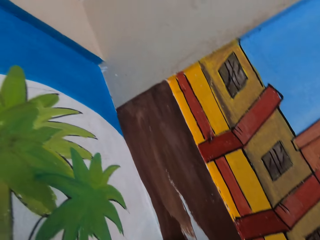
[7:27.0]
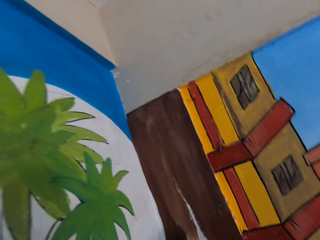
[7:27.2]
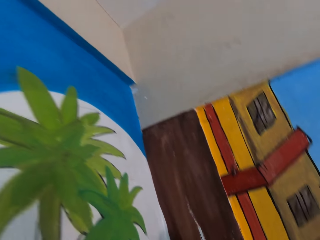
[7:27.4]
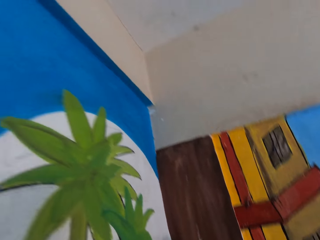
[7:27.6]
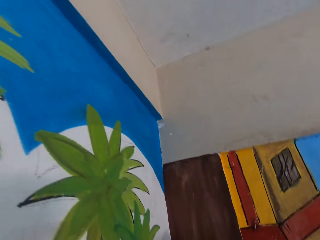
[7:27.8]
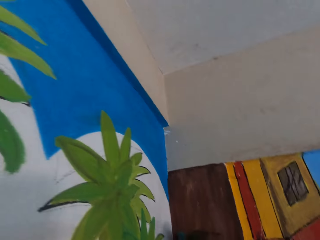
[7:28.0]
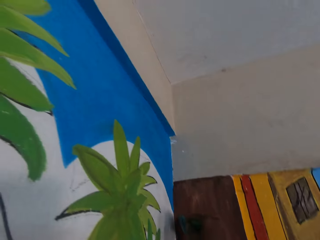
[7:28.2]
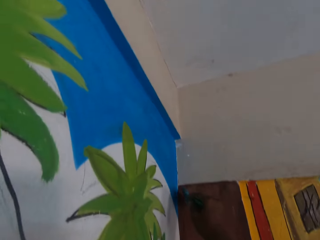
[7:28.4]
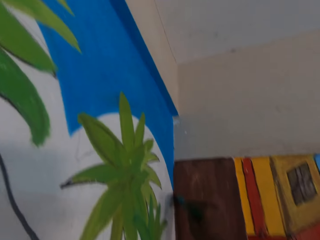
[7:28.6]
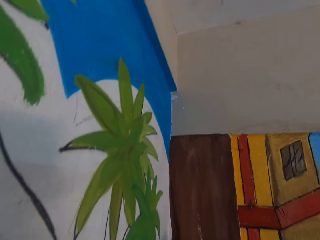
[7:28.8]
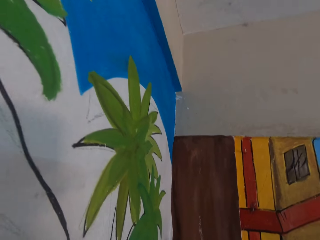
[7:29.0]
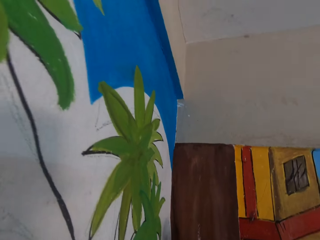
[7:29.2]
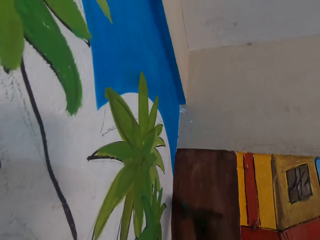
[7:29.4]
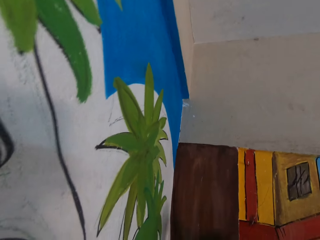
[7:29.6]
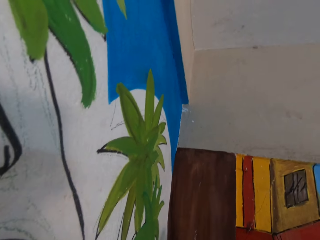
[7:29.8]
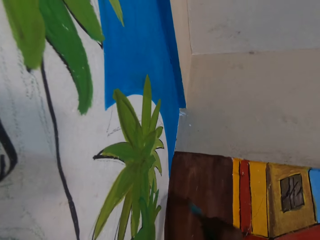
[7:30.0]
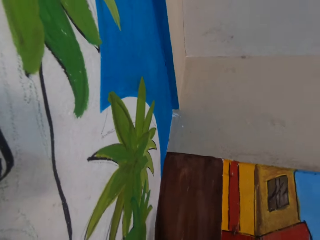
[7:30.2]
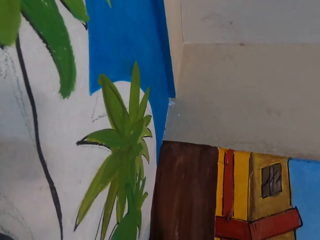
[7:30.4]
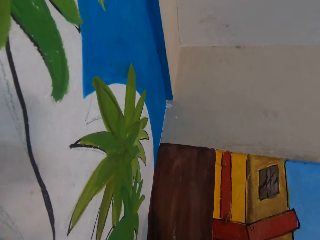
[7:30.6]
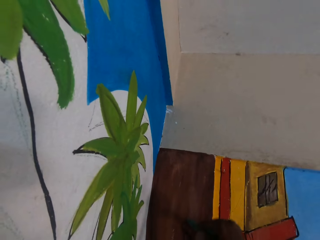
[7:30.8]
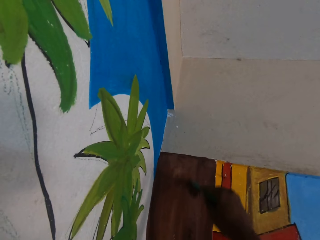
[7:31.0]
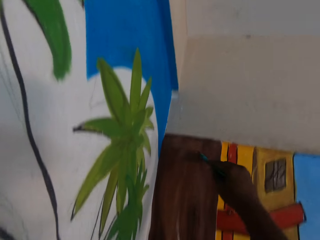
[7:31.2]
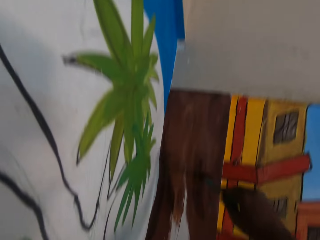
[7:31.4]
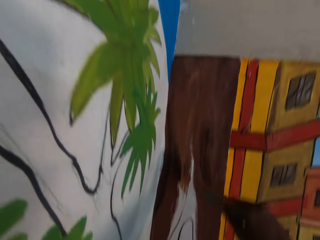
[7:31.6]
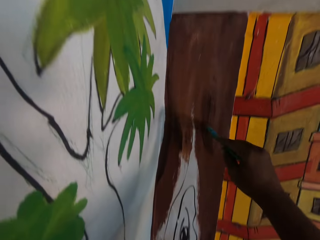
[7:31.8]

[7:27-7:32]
The camera wearer paints the wall with a paint brush.

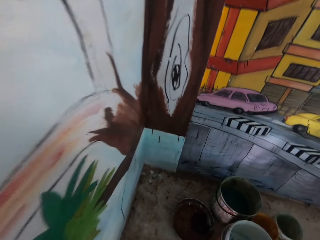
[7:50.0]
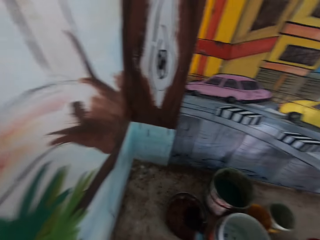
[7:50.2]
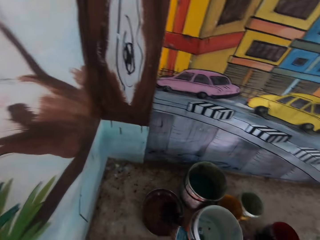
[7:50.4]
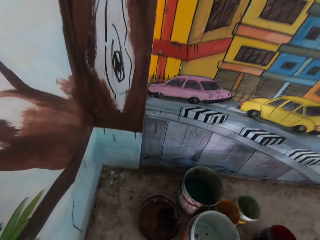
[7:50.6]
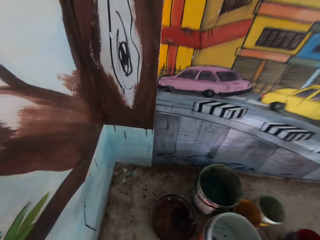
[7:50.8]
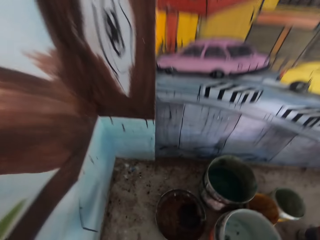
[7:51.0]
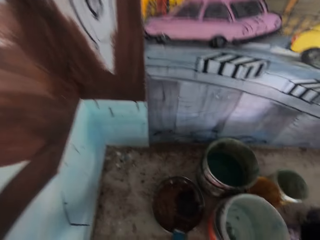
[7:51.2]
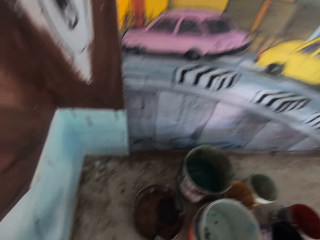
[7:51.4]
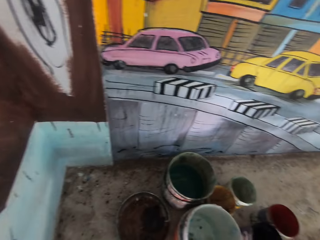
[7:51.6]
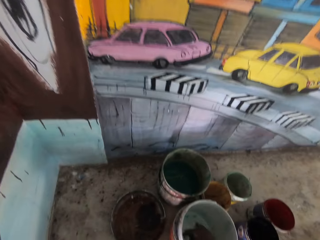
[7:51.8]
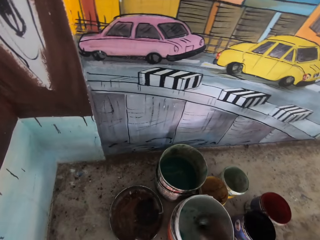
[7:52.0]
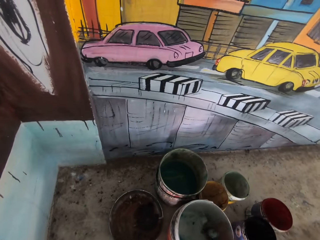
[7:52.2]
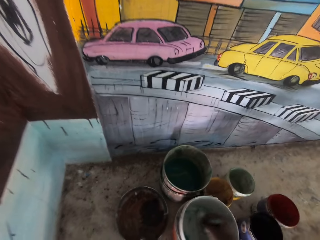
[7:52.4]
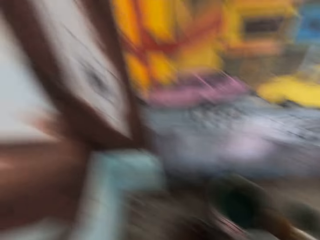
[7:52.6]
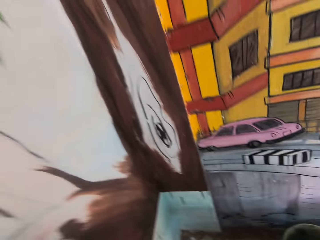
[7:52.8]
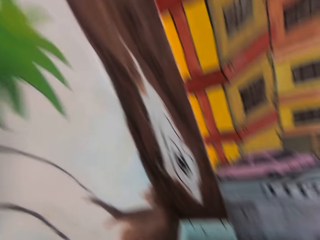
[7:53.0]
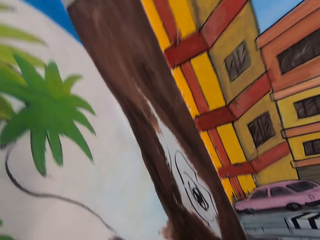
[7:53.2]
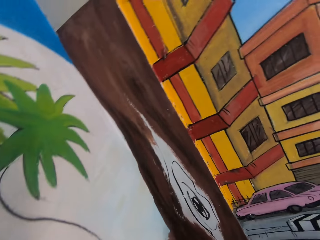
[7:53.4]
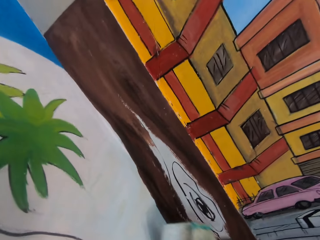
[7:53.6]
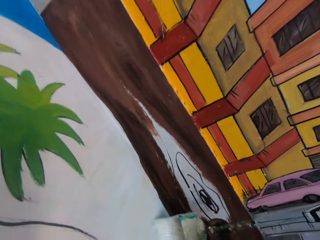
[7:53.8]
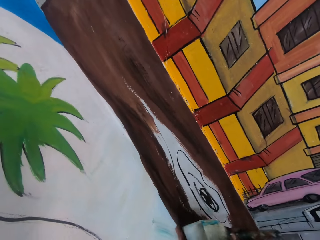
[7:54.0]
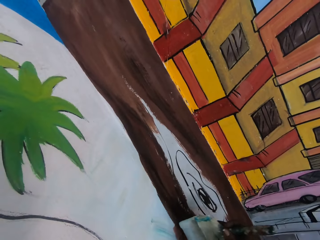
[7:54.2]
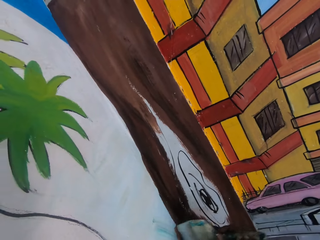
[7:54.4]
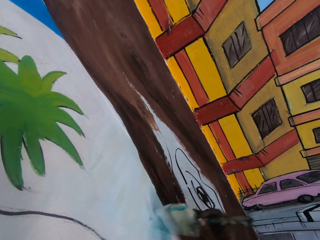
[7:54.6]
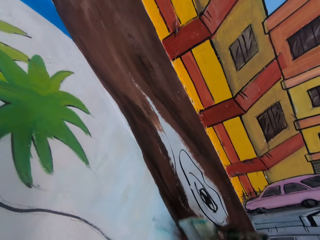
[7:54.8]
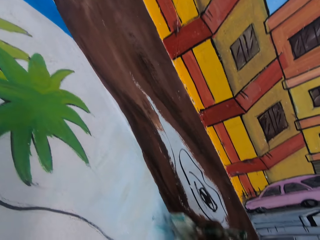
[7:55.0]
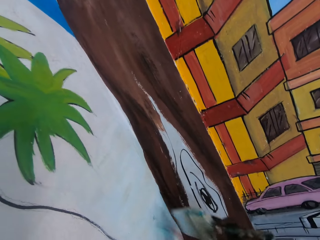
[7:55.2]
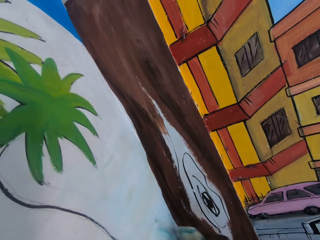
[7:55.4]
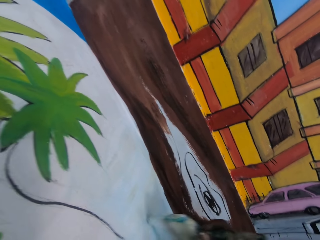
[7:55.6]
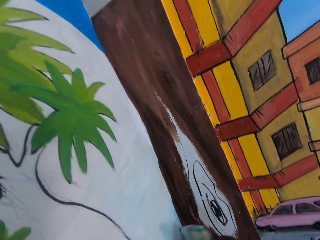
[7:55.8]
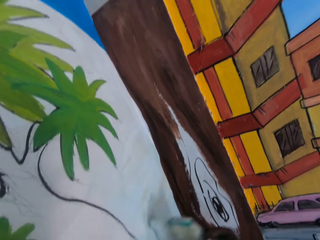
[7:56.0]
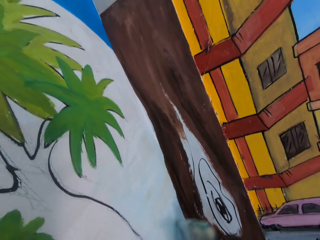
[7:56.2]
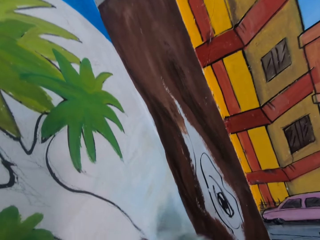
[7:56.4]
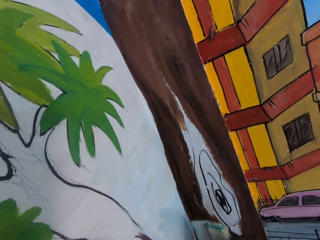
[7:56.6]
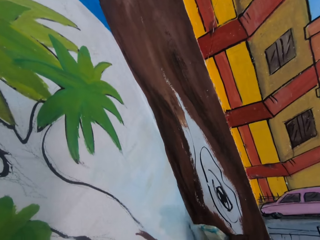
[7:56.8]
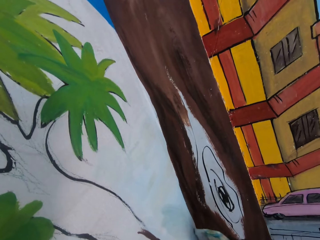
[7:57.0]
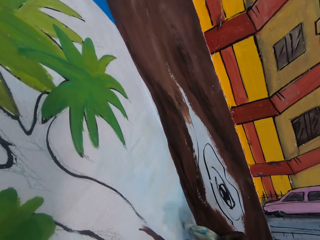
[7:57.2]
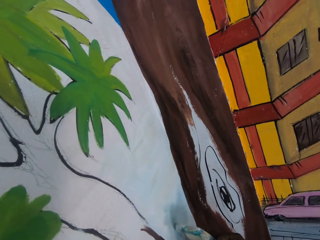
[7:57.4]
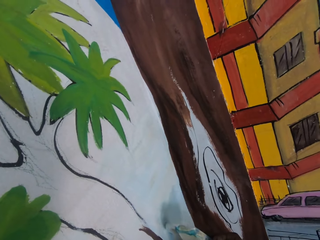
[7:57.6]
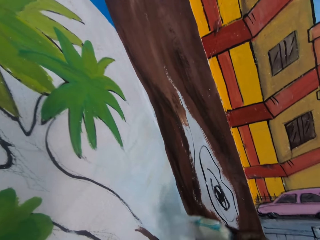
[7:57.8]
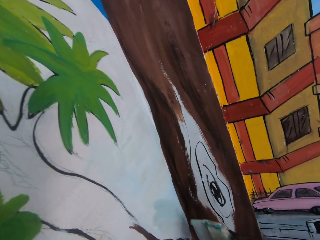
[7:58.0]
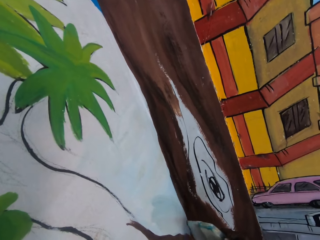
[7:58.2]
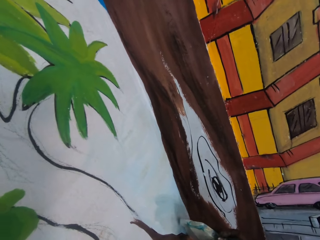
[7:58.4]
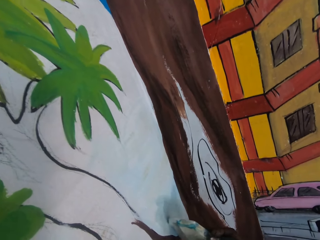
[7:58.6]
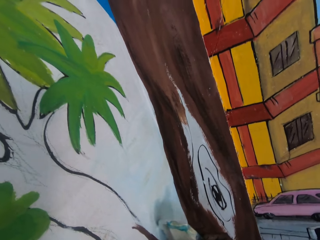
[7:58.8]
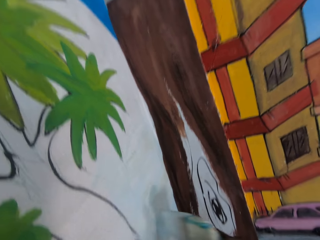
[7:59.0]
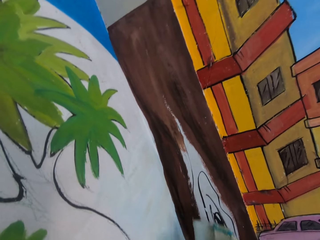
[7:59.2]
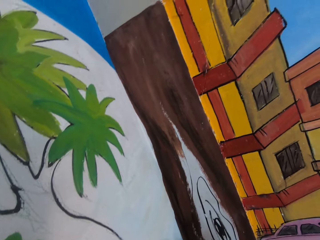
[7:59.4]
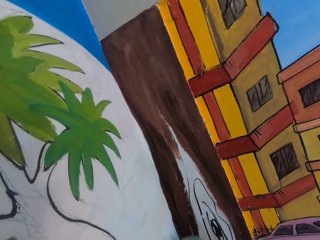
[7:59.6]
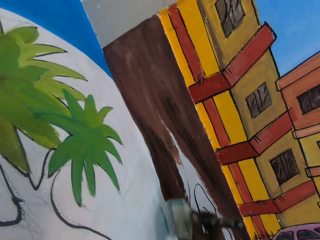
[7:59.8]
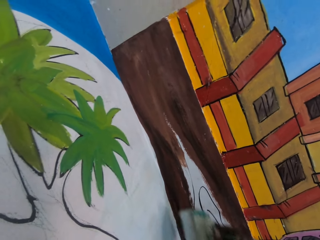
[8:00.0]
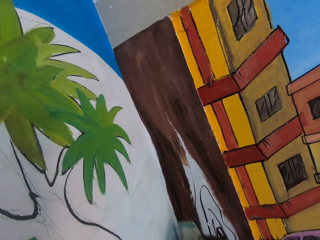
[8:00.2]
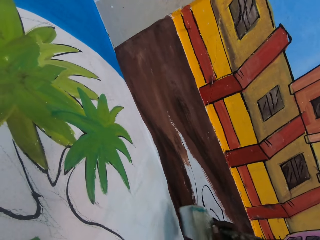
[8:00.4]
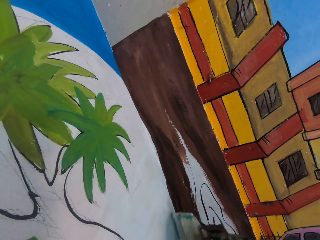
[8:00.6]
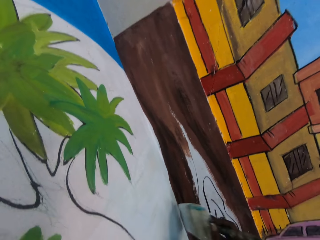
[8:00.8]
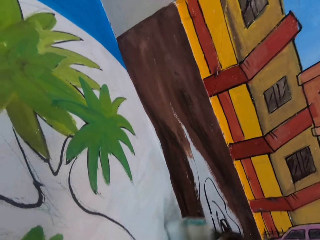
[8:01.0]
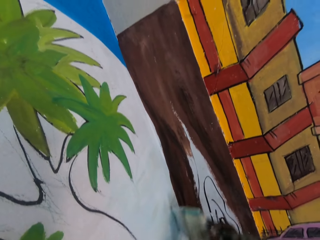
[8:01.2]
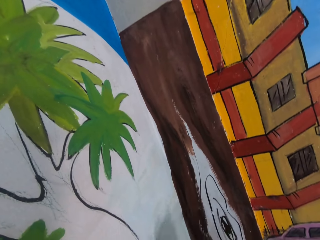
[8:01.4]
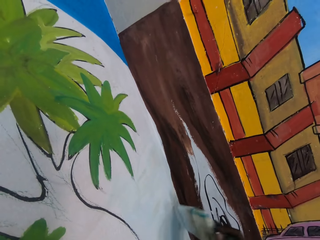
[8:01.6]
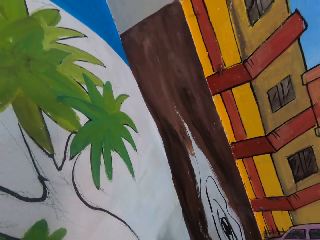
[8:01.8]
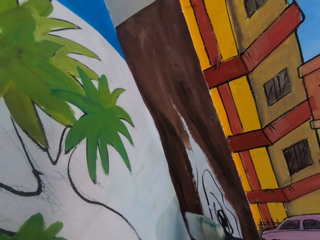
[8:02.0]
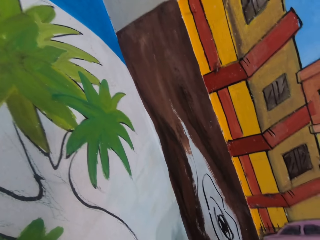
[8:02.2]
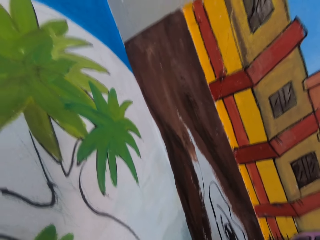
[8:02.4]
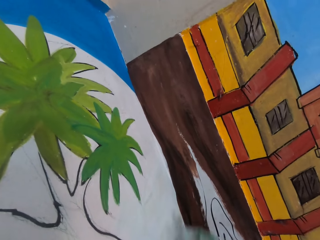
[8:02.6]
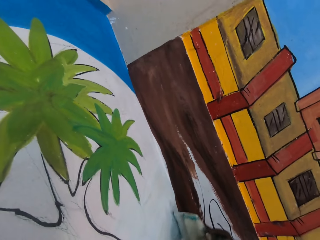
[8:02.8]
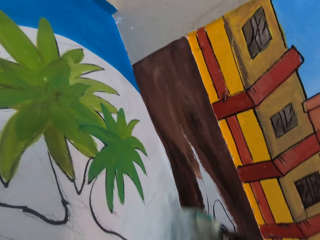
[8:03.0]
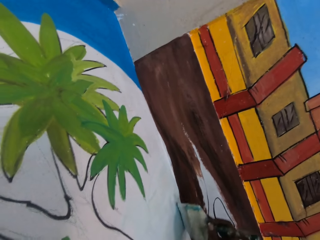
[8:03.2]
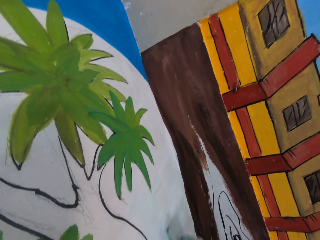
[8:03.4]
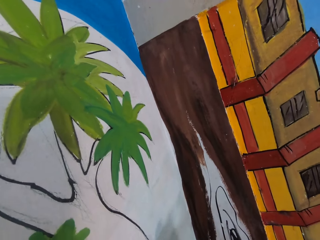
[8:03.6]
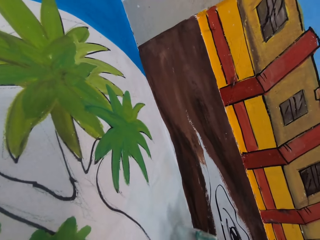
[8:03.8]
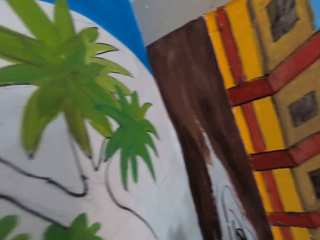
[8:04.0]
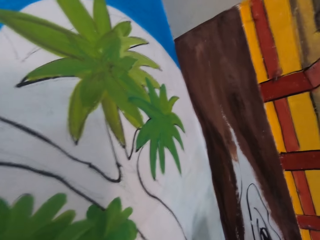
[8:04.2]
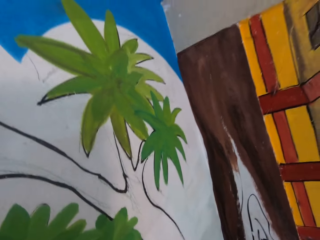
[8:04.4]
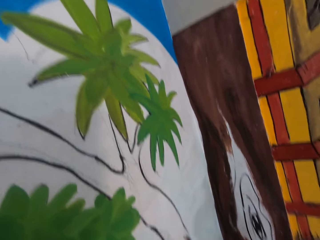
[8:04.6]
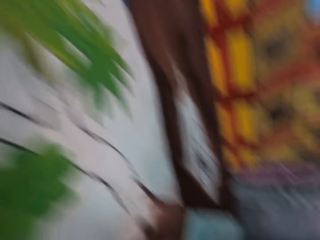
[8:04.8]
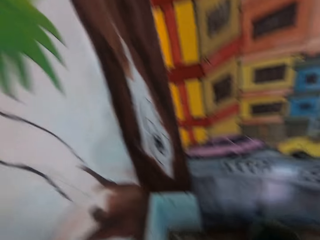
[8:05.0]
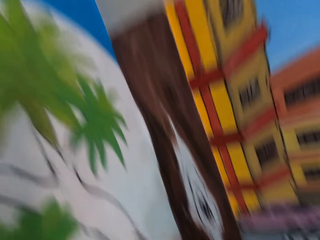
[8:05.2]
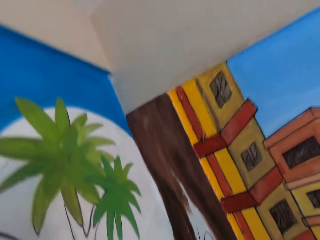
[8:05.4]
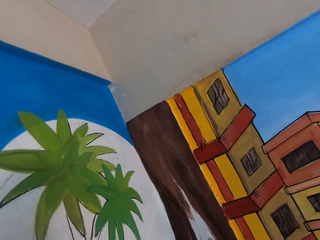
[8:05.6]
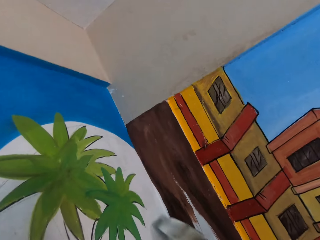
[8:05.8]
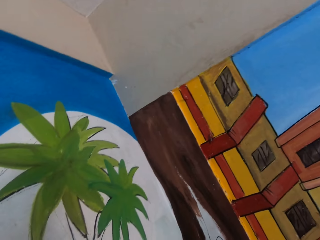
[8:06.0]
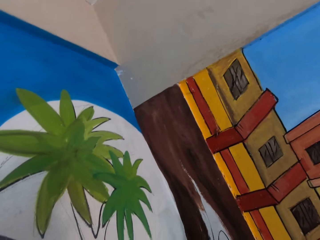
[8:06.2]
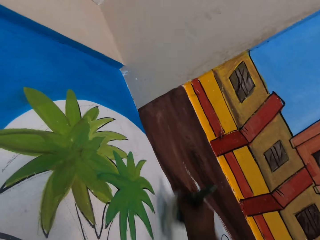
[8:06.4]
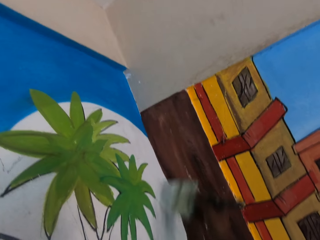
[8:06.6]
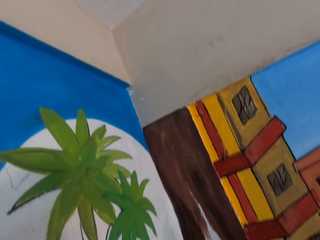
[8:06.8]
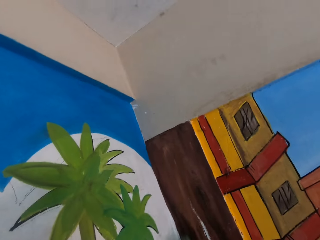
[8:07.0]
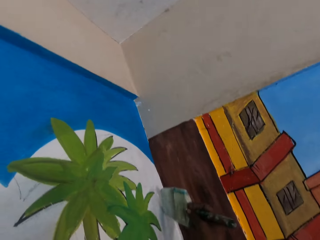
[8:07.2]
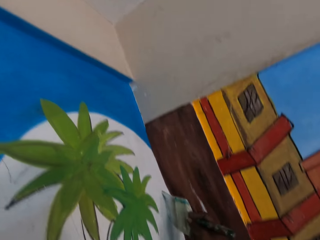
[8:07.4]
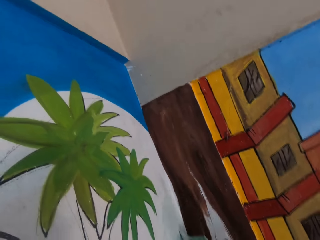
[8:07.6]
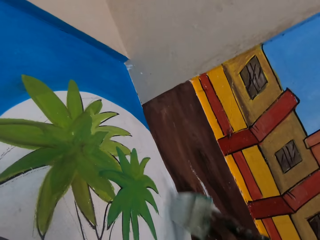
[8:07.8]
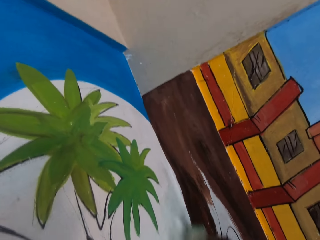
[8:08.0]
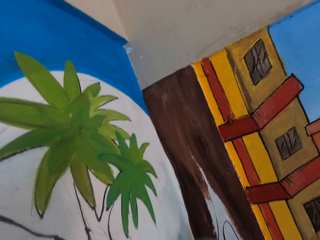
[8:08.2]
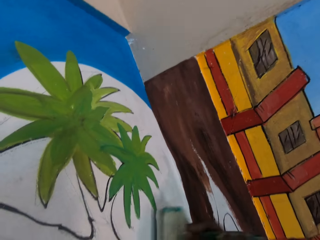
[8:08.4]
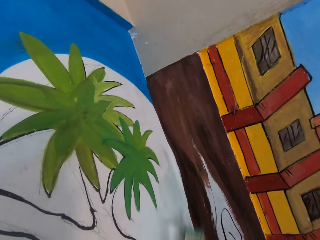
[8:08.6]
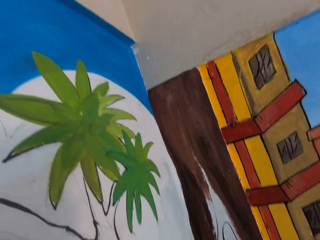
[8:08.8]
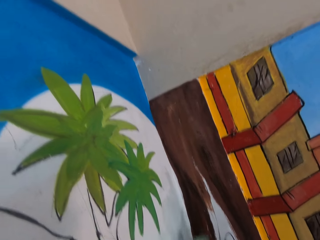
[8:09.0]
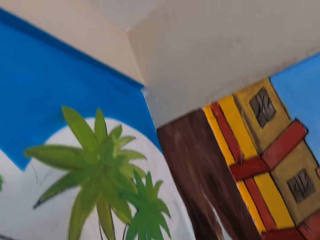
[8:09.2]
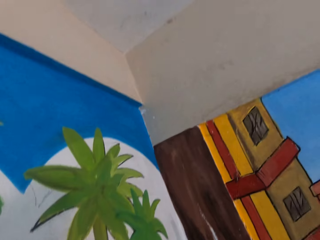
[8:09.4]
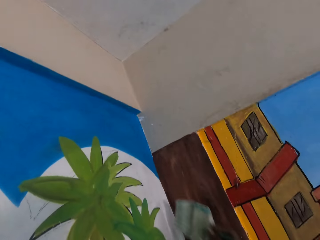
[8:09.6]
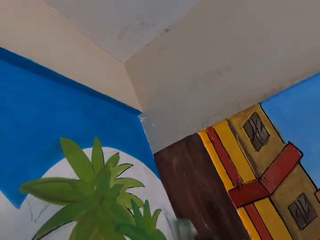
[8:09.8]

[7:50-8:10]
The camera wearer dips the paintbrush in white paint in a bucket on the table. They paint an image on a wall using the paintbrush.
